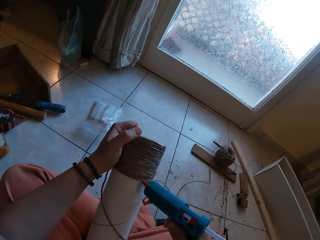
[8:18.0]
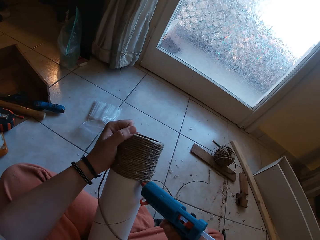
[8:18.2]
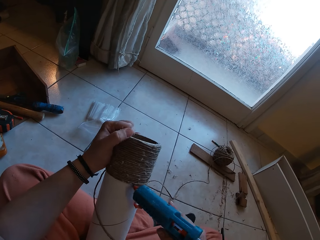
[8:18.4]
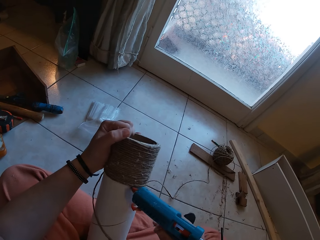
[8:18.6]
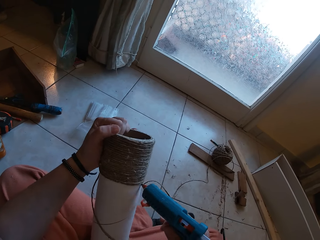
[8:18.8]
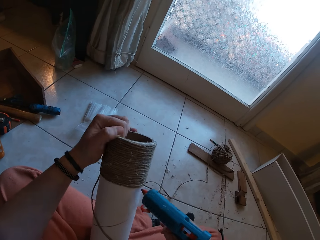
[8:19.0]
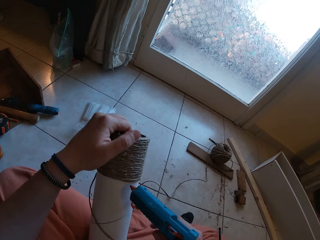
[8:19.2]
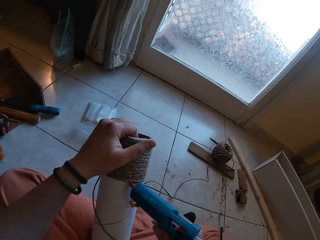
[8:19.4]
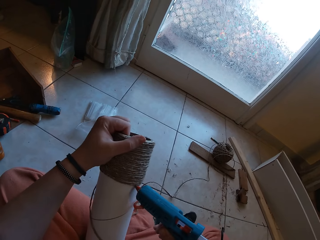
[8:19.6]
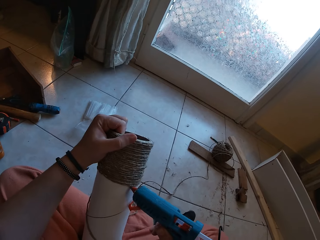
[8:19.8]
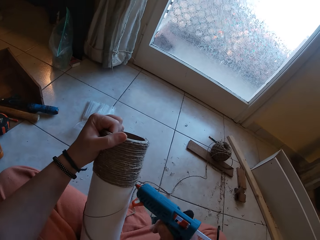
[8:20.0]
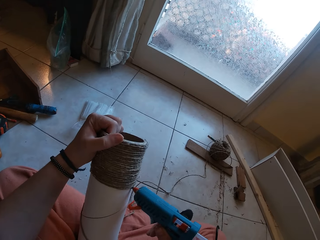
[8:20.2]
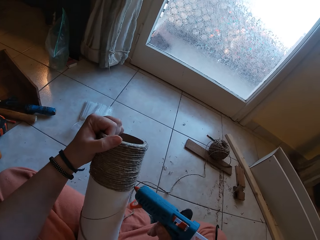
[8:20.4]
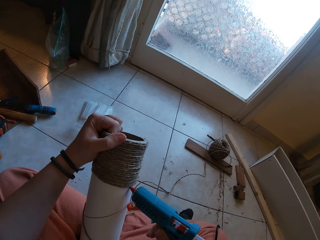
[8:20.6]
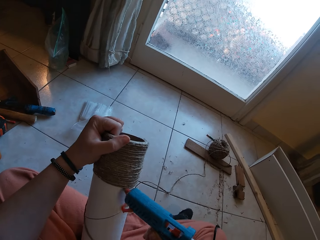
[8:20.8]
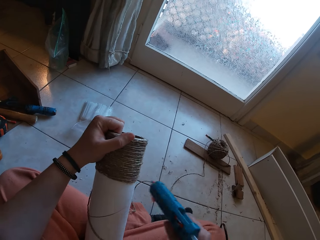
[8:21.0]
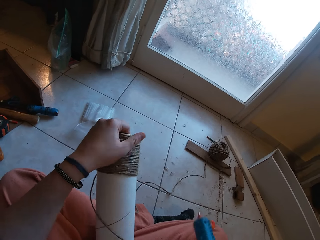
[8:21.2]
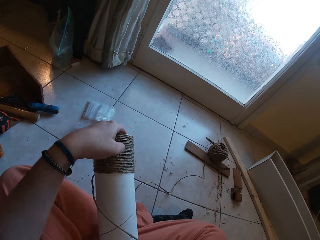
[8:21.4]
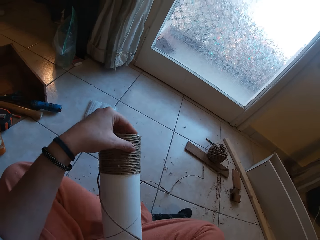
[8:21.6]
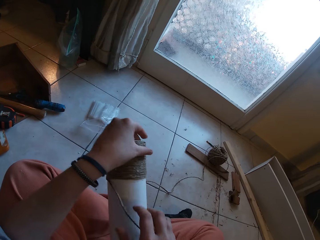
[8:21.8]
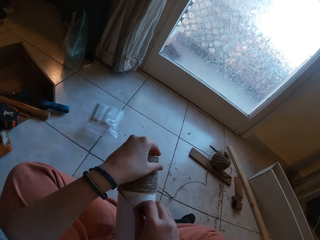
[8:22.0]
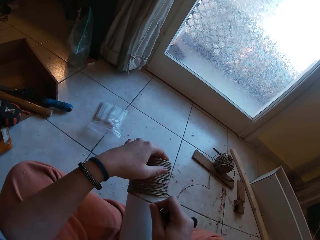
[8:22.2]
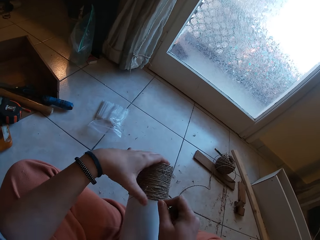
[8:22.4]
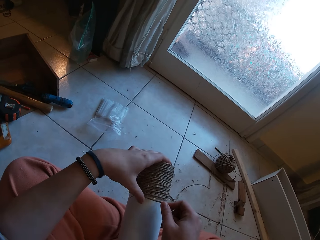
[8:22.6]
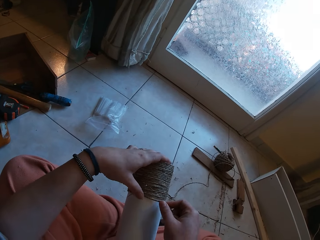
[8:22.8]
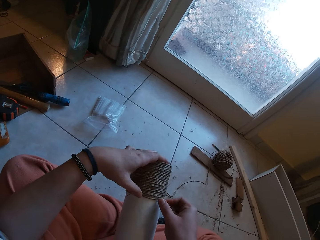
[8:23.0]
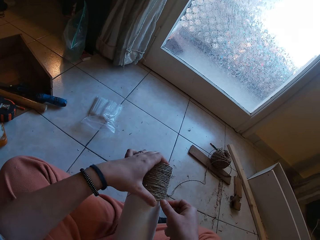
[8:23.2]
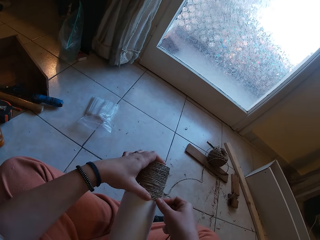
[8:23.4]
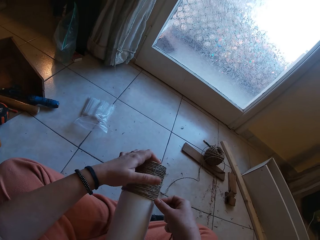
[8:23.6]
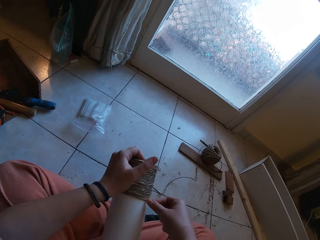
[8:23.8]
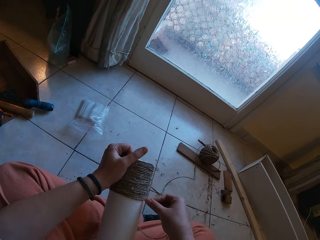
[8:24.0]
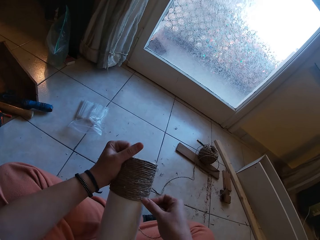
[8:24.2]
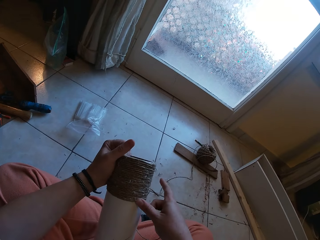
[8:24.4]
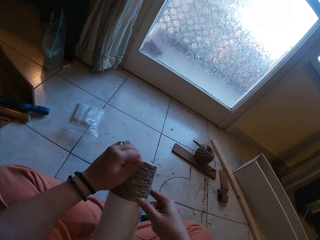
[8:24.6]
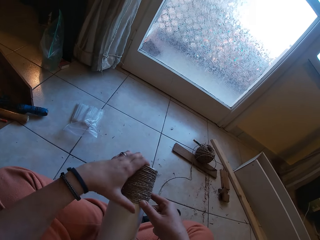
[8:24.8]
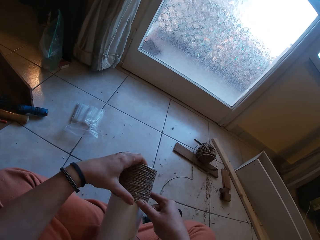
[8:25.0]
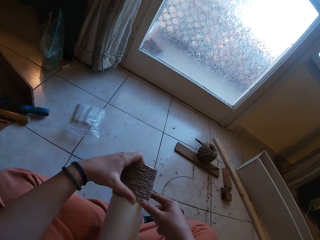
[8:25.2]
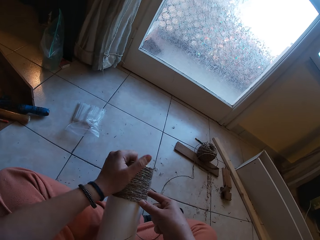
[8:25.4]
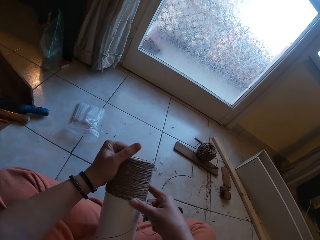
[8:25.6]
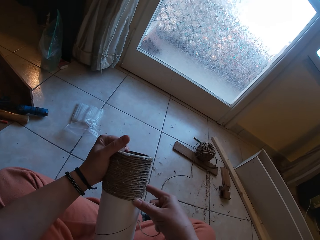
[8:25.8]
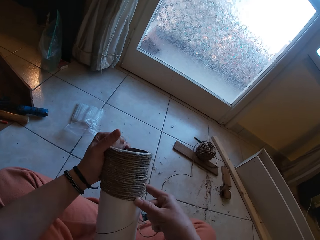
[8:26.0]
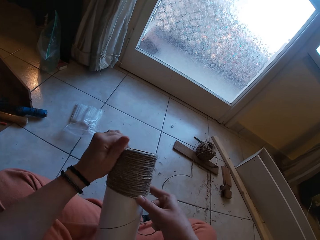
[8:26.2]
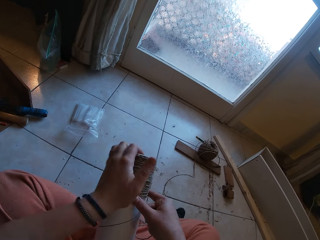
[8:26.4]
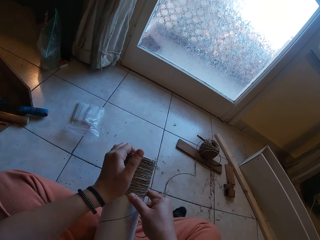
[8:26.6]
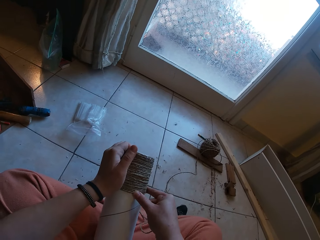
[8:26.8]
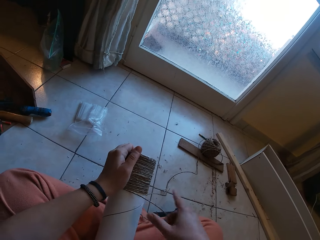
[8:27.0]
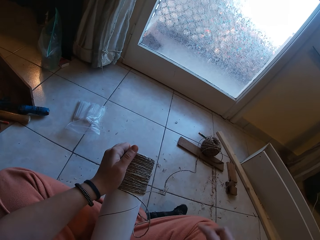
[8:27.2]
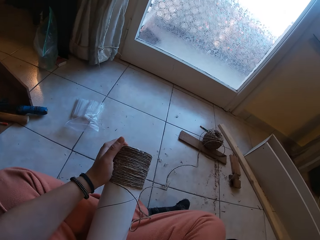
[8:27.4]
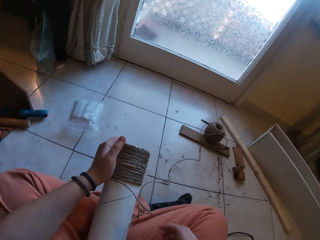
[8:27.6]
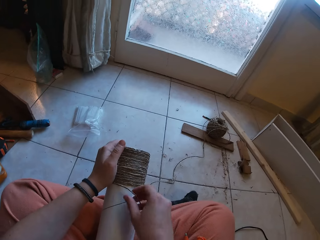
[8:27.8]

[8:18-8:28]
The camera wearer puts the glue gun on the lap. They fit the sisal yarn around the paper tube. They gum the rope on the craft with both hands.

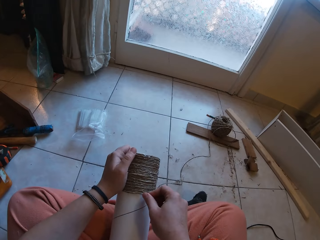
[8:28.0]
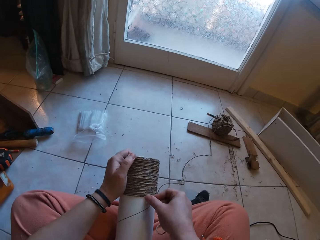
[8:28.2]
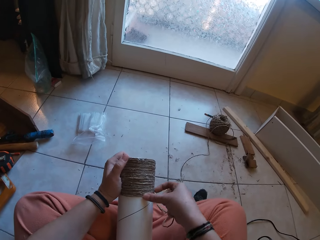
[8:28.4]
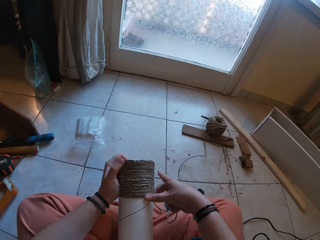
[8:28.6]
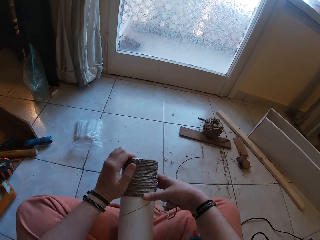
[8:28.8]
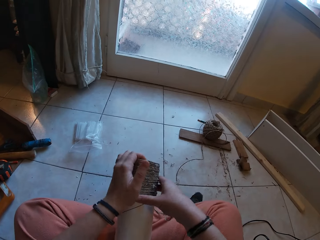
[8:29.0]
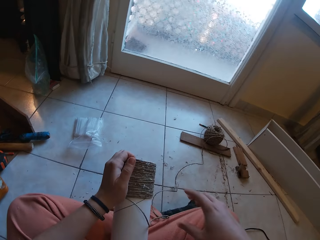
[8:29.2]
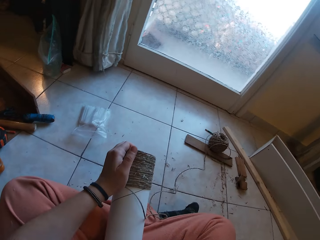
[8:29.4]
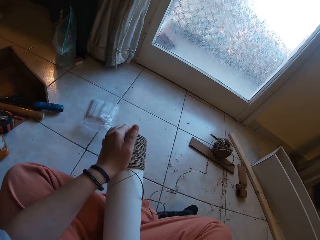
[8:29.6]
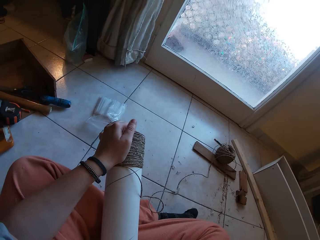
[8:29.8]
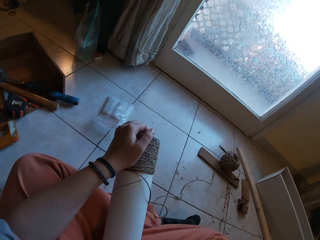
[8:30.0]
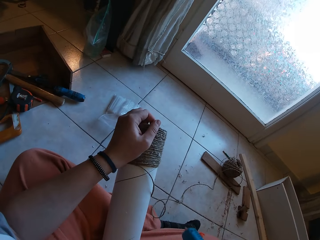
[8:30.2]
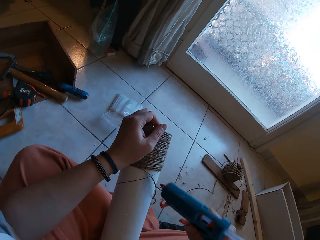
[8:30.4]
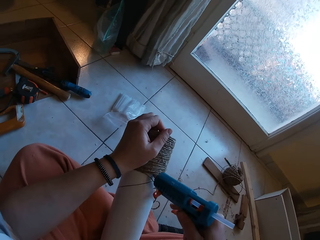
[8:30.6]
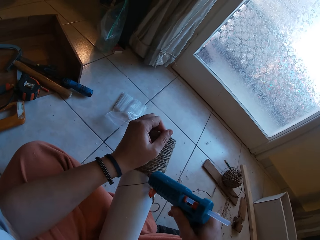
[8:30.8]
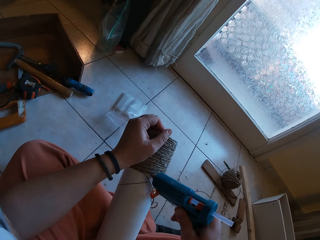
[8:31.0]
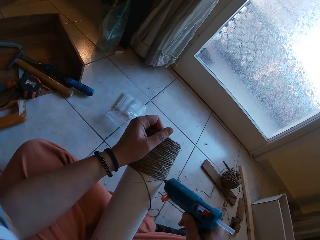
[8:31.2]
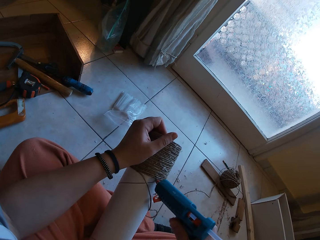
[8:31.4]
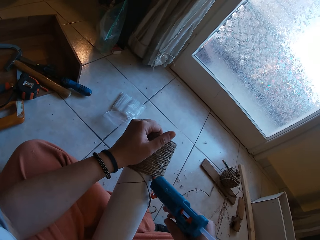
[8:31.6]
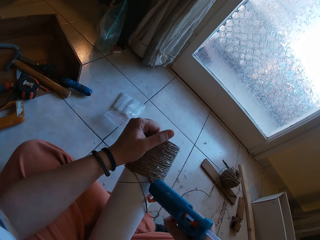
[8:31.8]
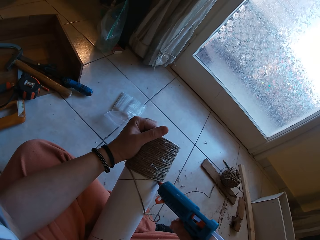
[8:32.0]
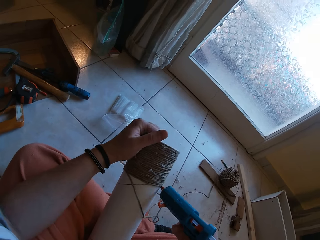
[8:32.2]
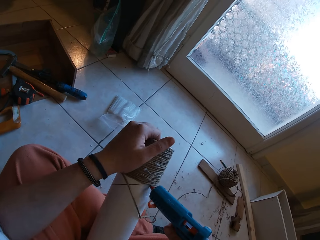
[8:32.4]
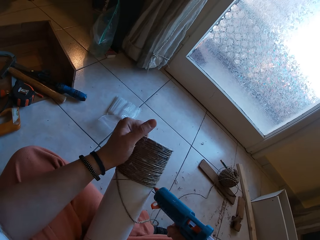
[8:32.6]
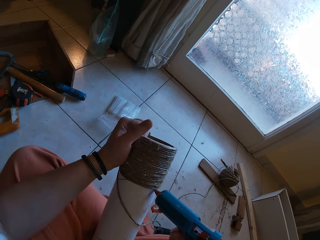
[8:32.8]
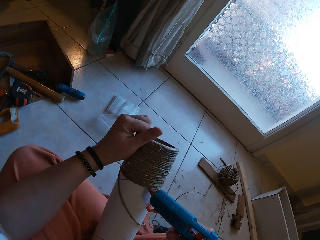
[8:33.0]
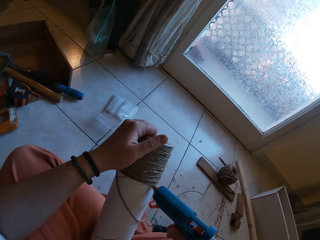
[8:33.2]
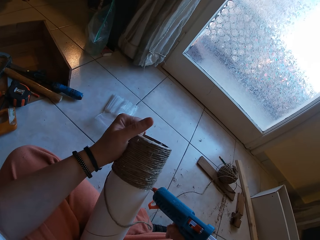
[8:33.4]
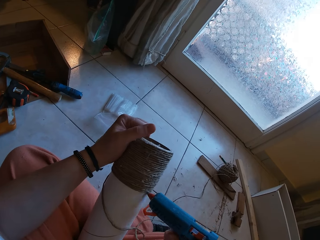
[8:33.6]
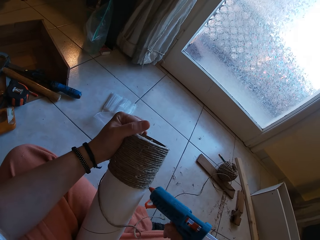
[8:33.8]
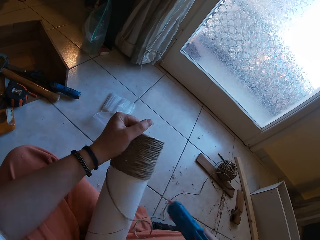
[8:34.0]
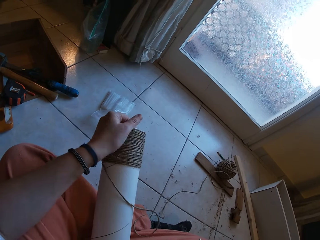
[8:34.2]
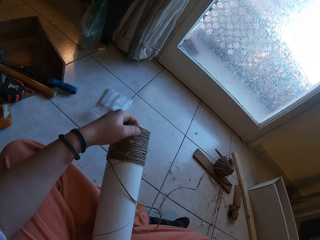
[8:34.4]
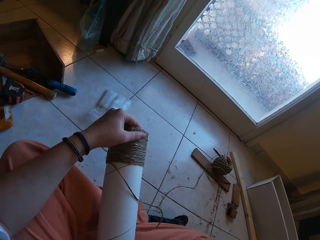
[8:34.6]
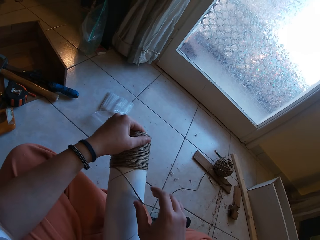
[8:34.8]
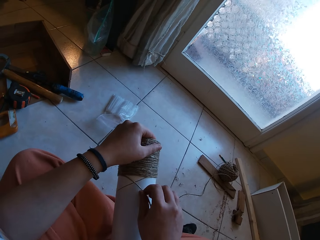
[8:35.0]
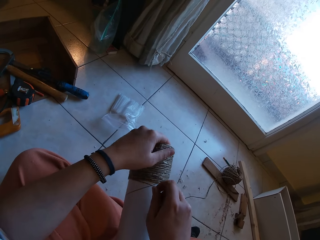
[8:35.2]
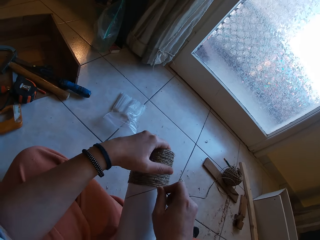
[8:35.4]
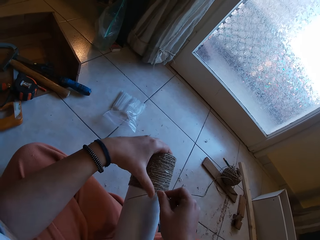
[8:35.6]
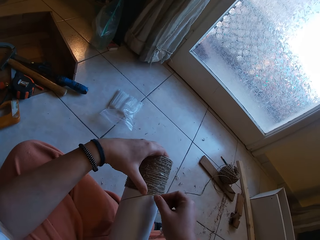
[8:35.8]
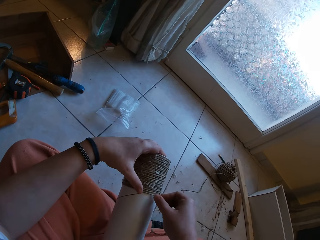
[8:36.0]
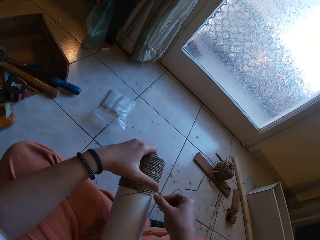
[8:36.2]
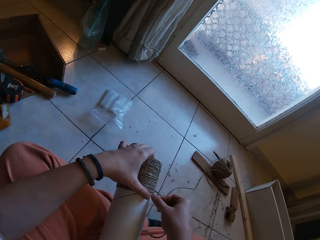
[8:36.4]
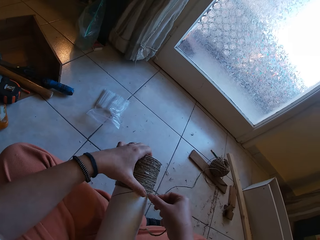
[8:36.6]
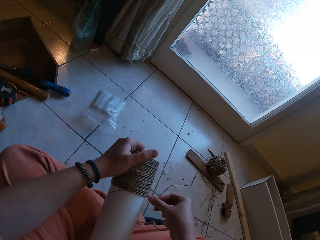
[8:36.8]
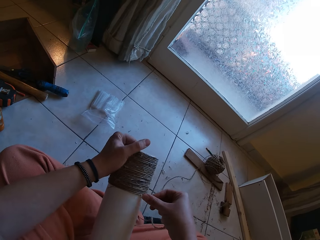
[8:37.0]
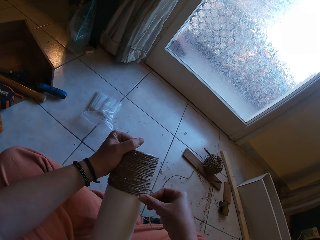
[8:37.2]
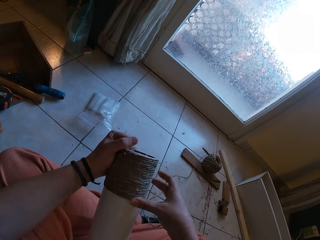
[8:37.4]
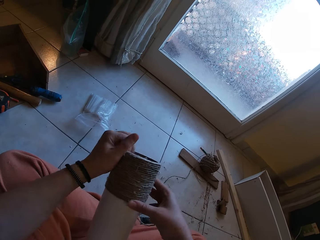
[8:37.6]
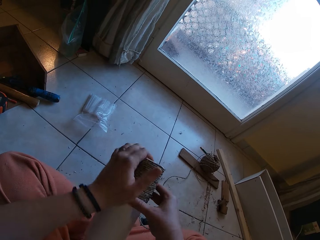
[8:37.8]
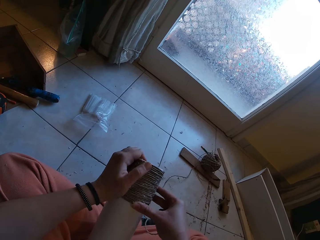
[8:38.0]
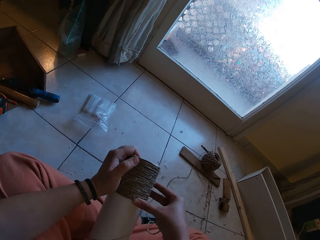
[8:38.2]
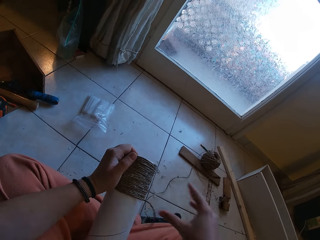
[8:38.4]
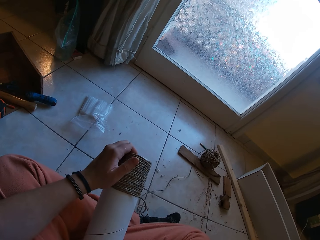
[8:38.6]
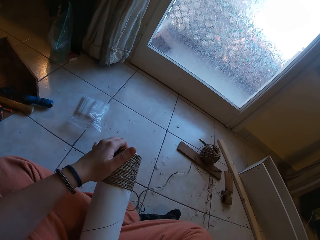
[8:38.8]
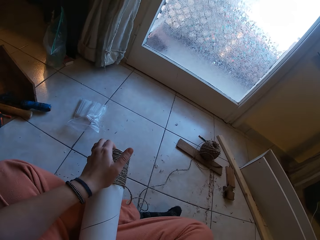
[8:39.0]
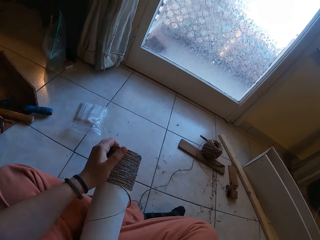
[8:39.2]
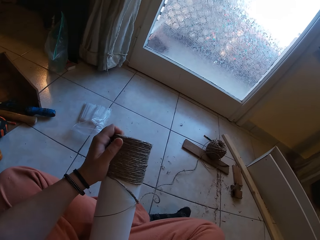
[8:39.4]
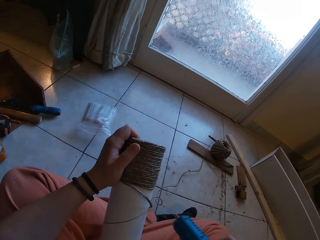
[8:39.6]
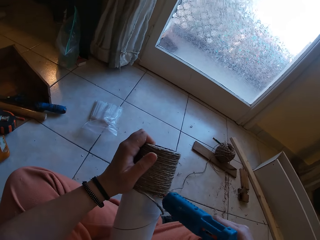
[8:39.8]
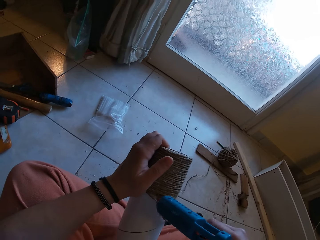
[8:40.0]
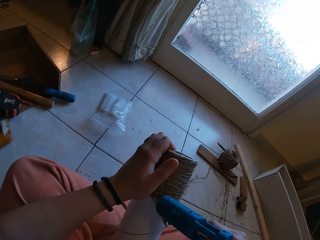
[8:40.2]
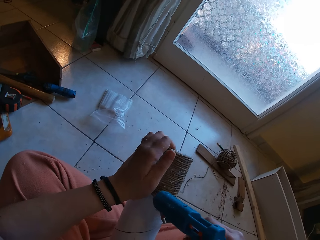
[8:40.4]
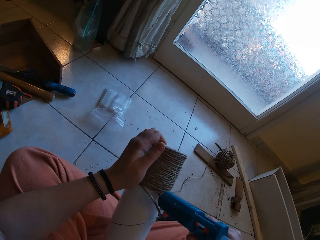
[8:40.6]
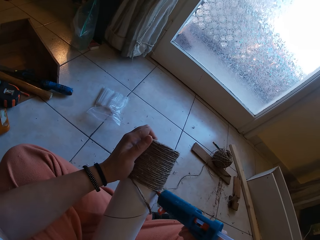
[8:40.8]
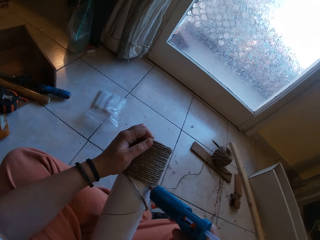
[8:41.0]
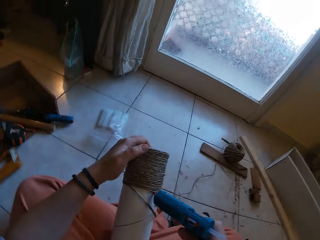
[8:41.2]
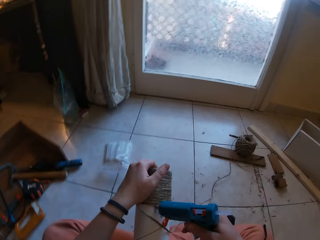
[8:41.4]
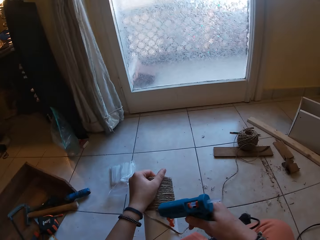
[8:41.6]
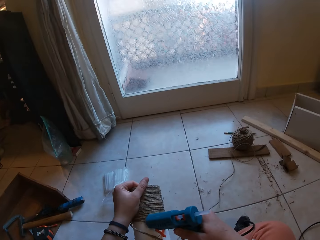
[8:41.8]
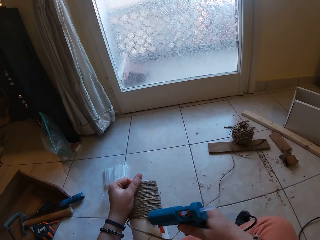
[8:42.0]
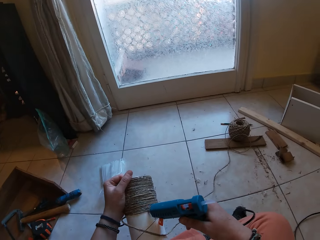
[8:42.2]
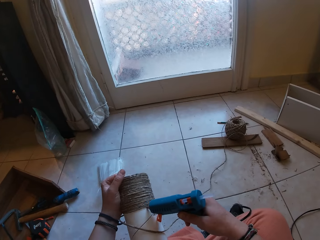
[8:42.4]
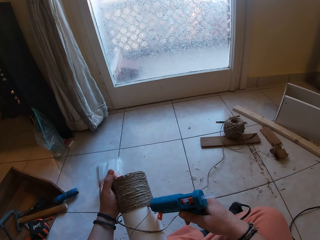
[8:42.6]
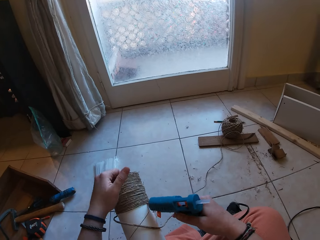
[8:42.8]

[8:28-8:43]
The camera wearer picks up the glue gun. She applies glue on the craft with the glue gun in her right hand. She puts the glue gun on the lap. She fits the sisal yarn around the paper tube. She gums the rope on the craft with both hands. She picks up the glue gun. She applies glue on the craft with the glue gun in her right hand.
